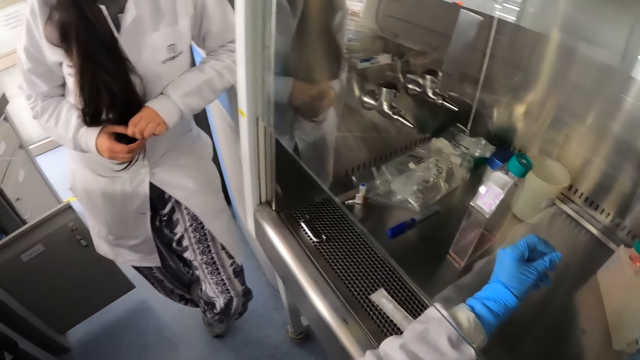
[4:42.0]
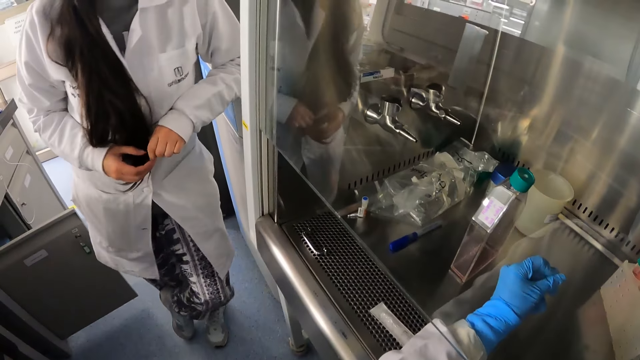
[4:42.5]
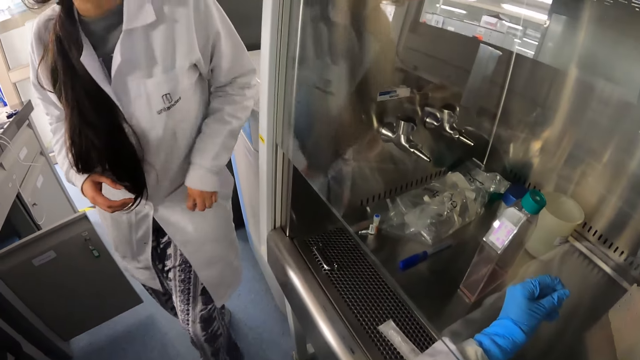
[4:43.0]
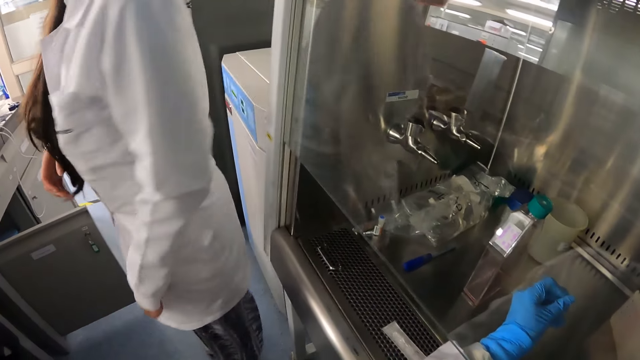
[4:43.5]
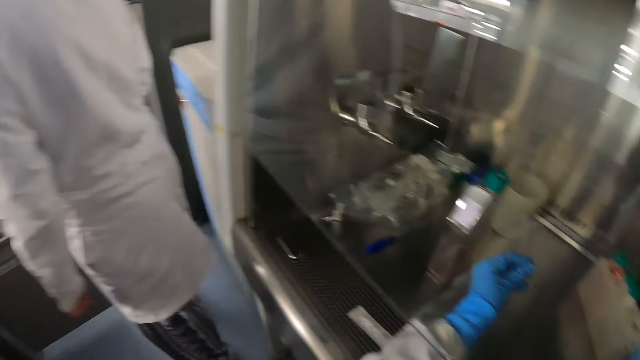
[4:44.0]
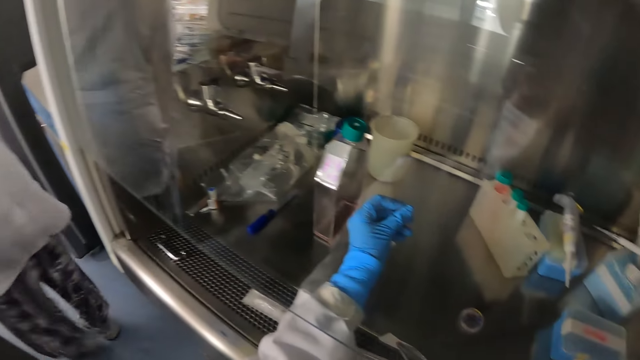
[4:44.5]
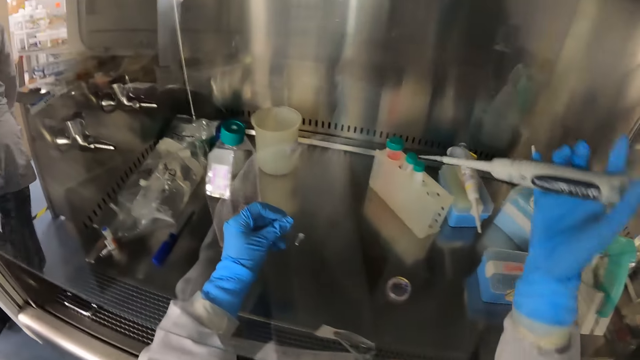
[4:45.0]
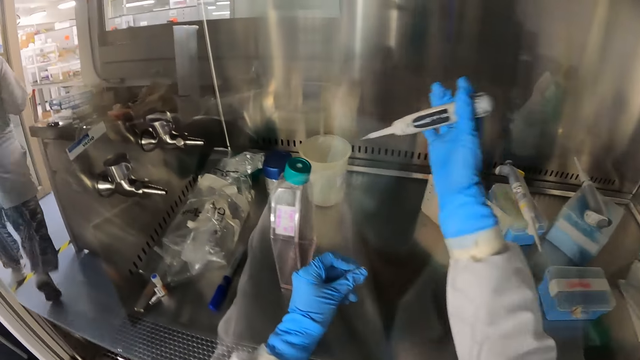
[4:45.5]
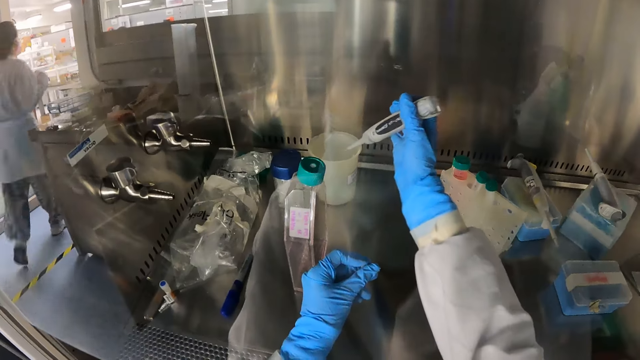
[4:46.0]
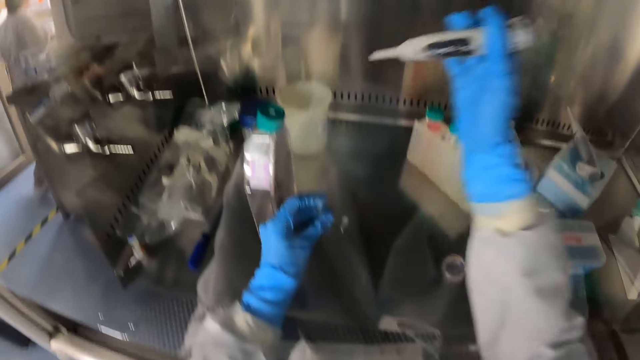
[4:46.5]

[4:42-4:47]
The woman walks out of a laboratory. The camera wearer drops a liquid sample in a plastic beaker on a lab bench with the tube picker in his right hand.

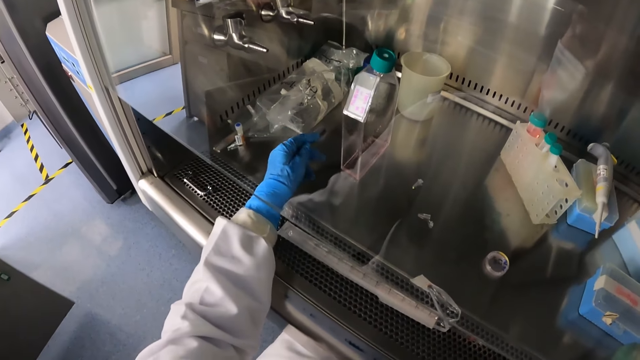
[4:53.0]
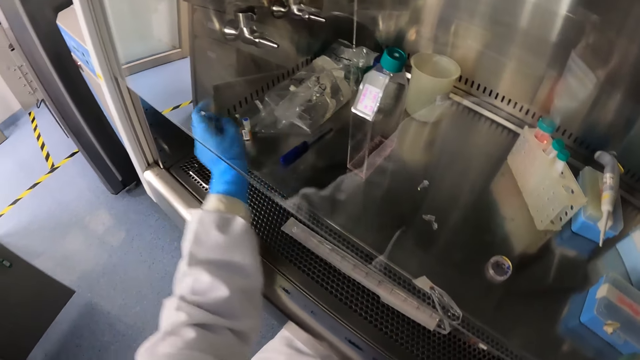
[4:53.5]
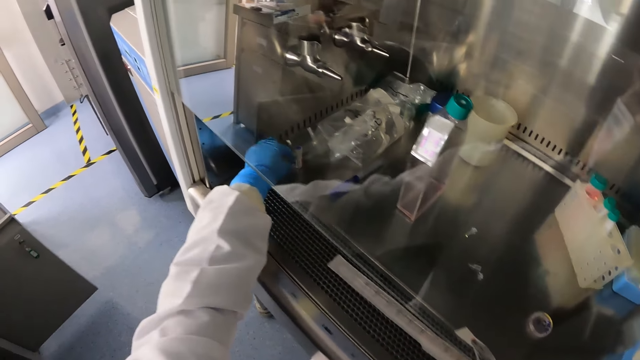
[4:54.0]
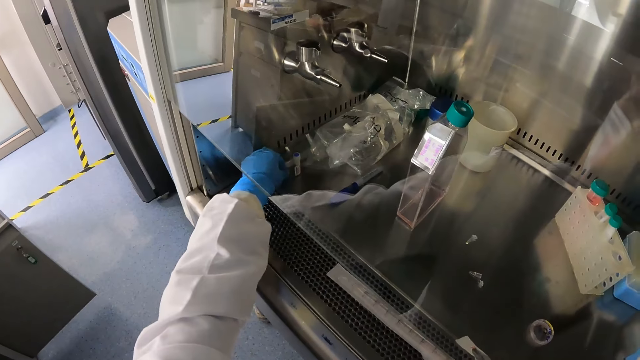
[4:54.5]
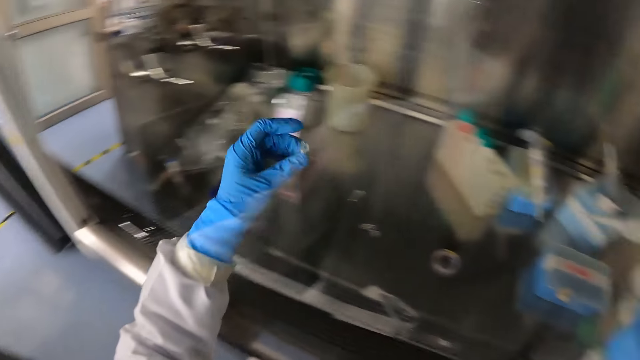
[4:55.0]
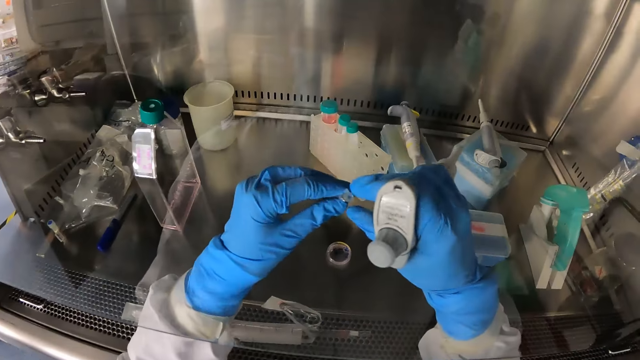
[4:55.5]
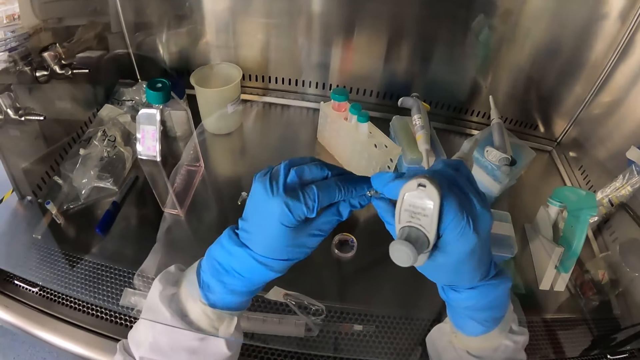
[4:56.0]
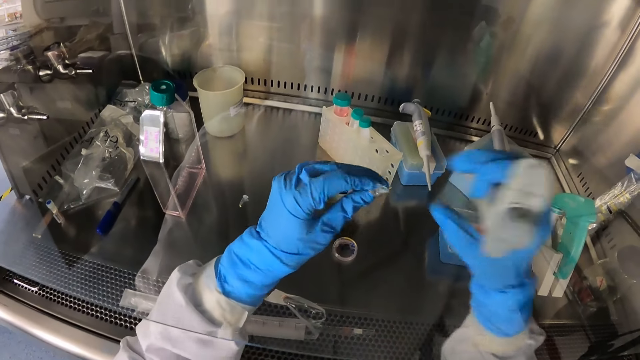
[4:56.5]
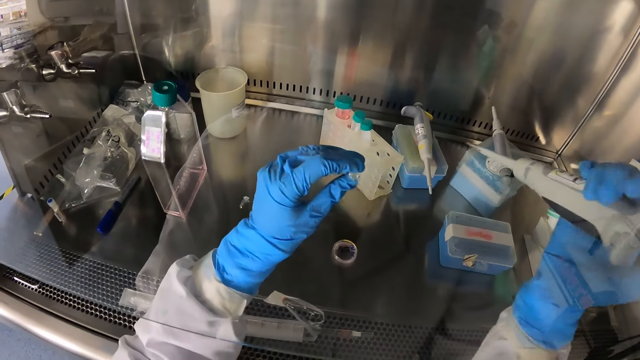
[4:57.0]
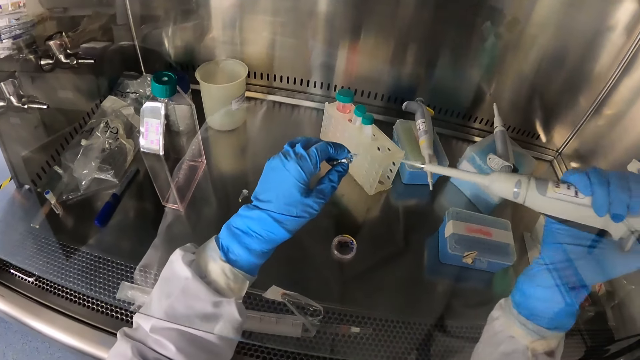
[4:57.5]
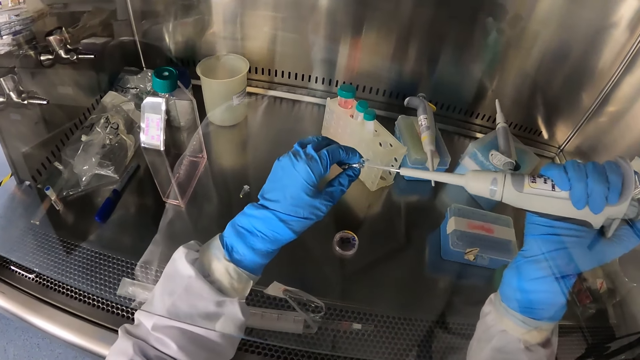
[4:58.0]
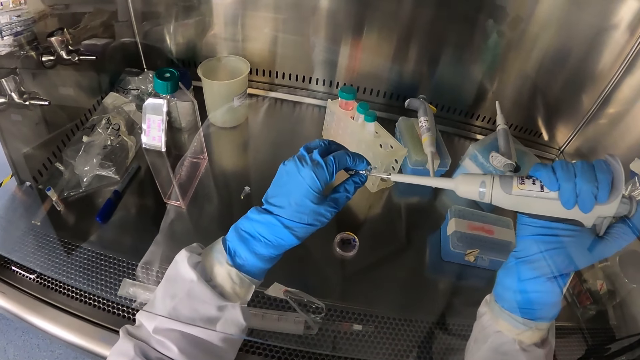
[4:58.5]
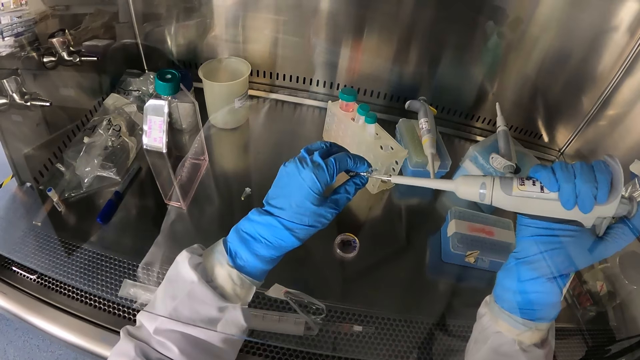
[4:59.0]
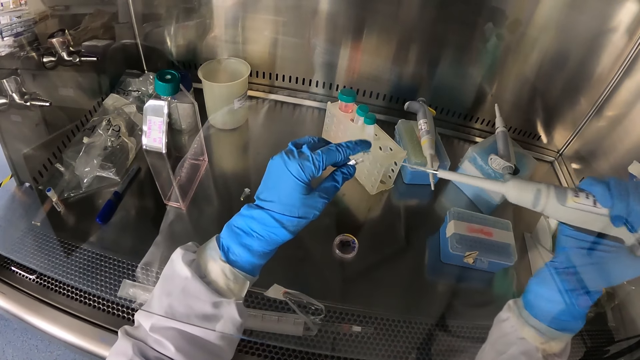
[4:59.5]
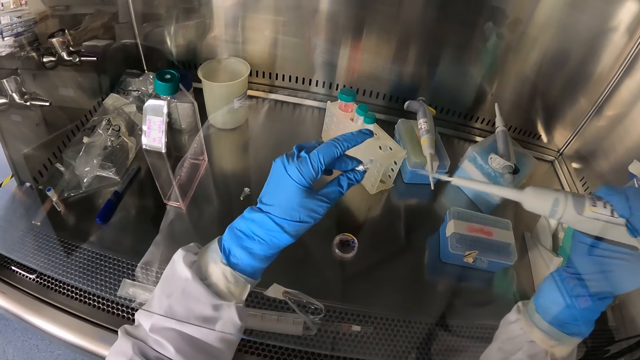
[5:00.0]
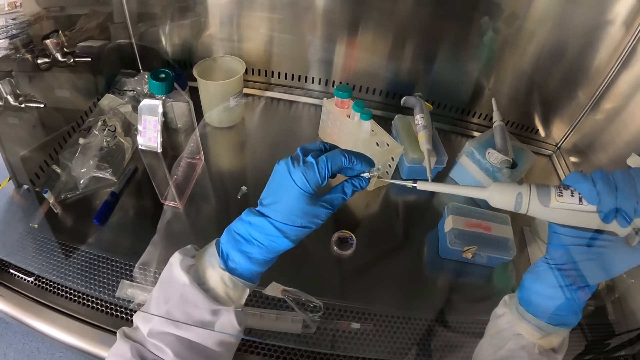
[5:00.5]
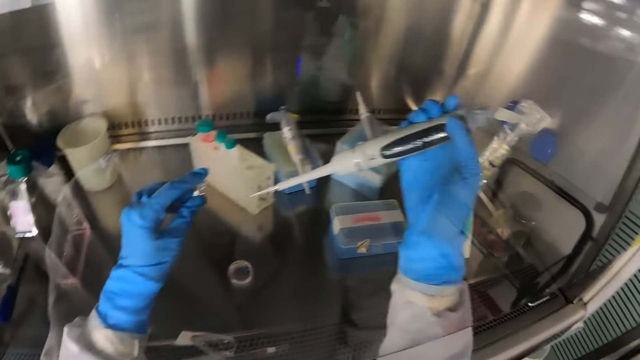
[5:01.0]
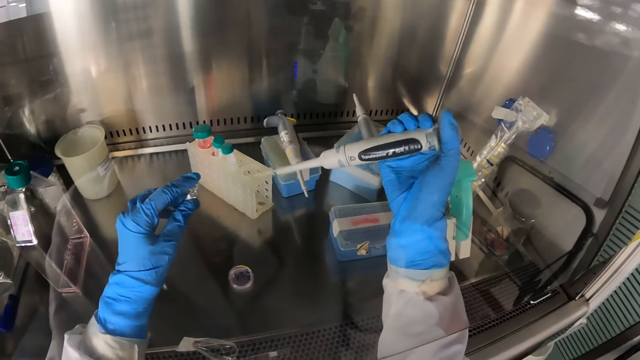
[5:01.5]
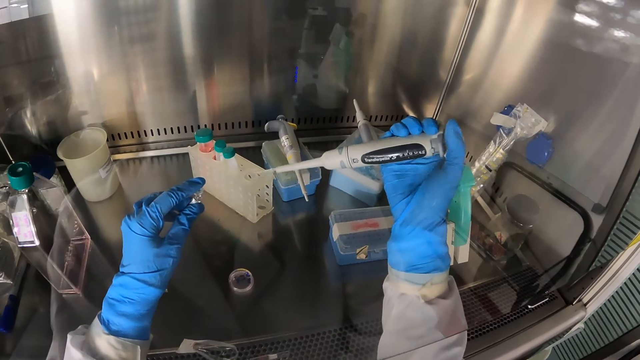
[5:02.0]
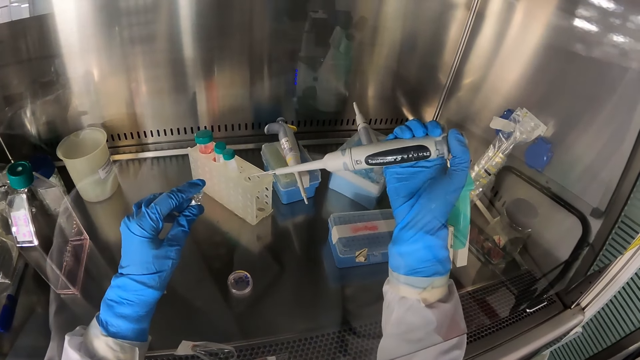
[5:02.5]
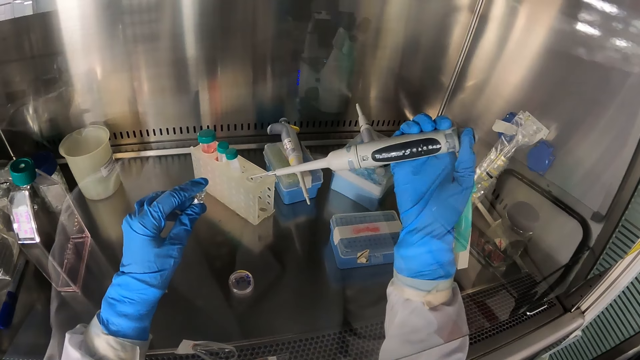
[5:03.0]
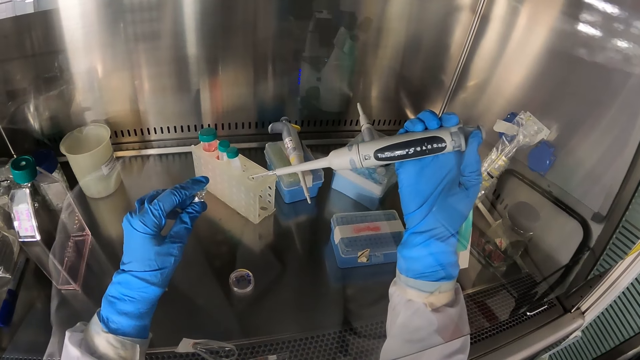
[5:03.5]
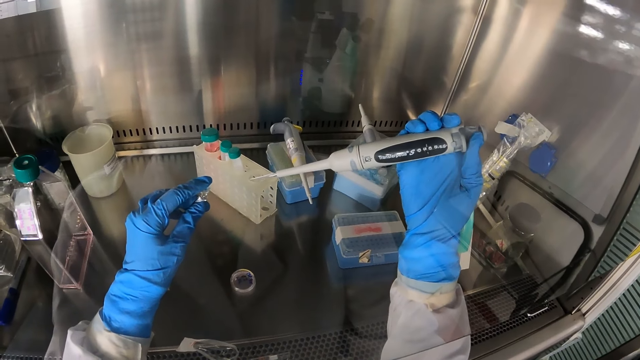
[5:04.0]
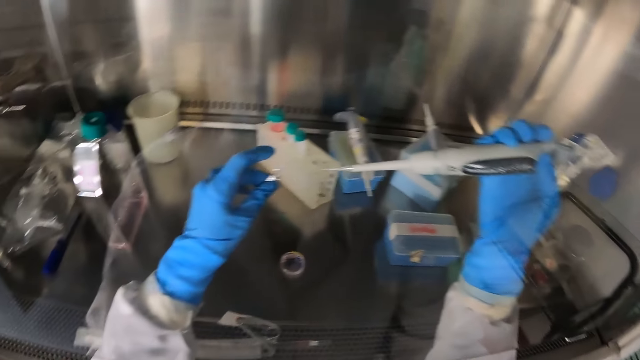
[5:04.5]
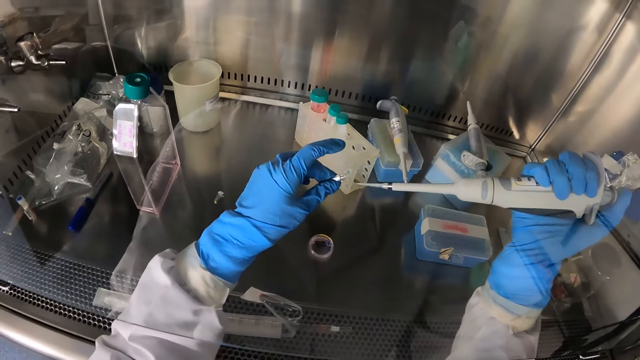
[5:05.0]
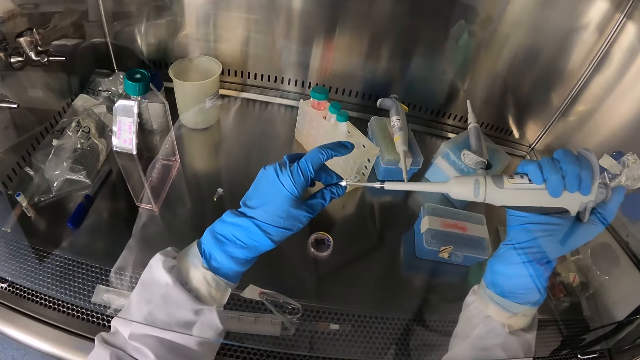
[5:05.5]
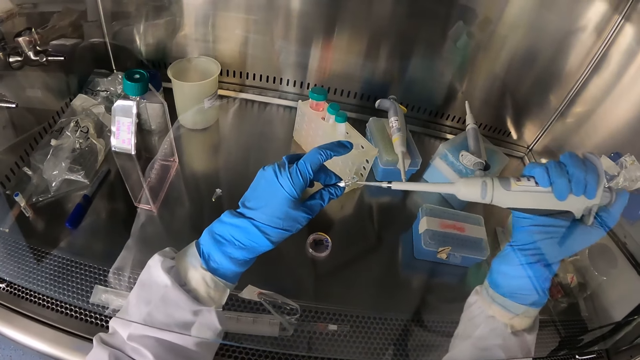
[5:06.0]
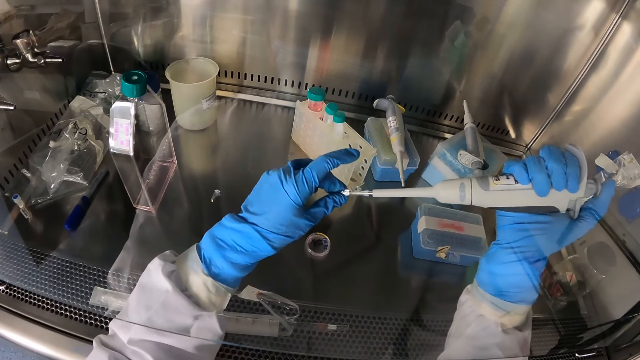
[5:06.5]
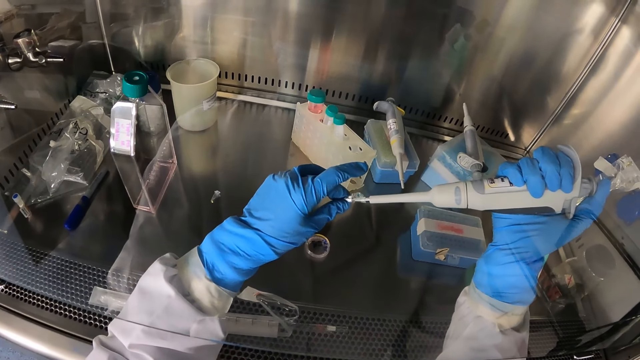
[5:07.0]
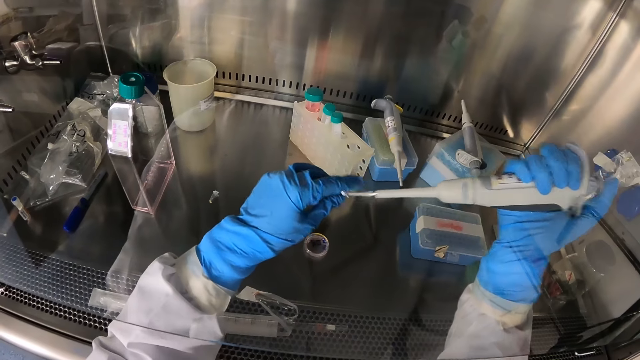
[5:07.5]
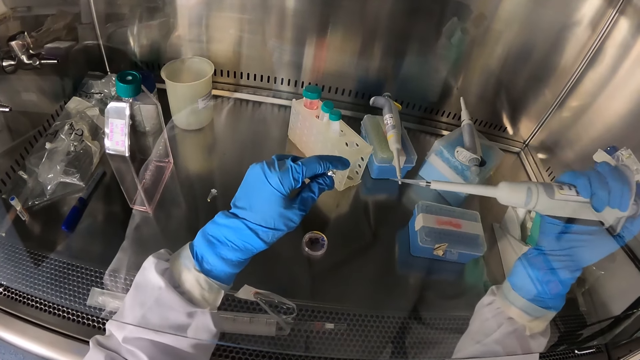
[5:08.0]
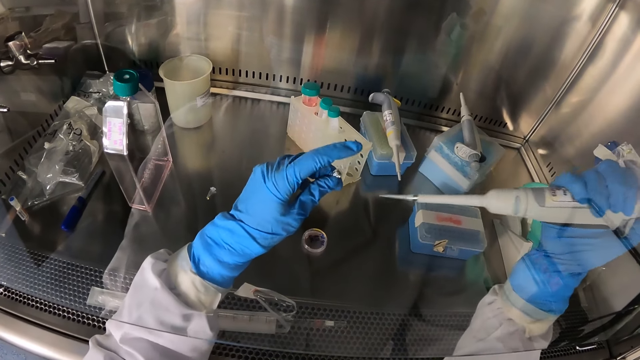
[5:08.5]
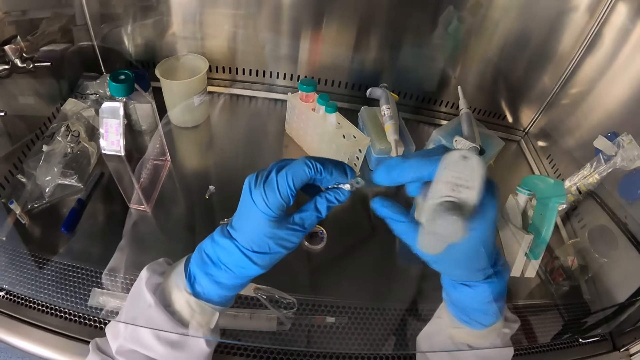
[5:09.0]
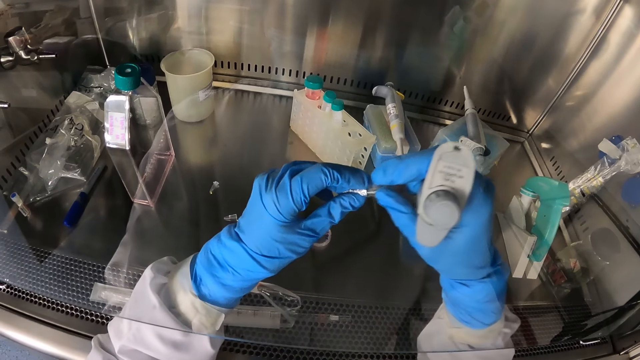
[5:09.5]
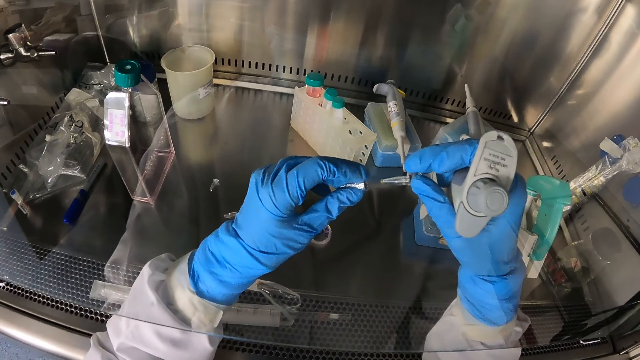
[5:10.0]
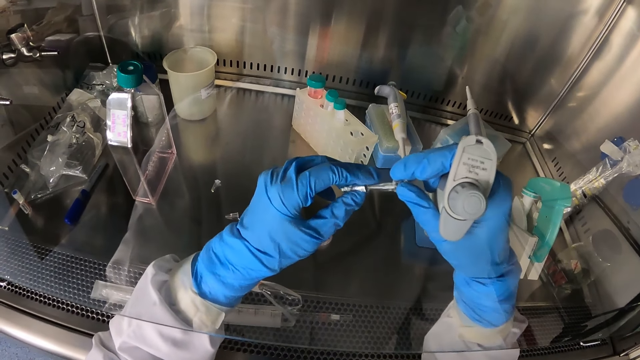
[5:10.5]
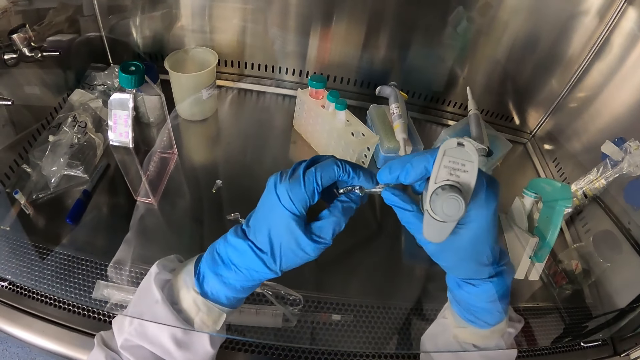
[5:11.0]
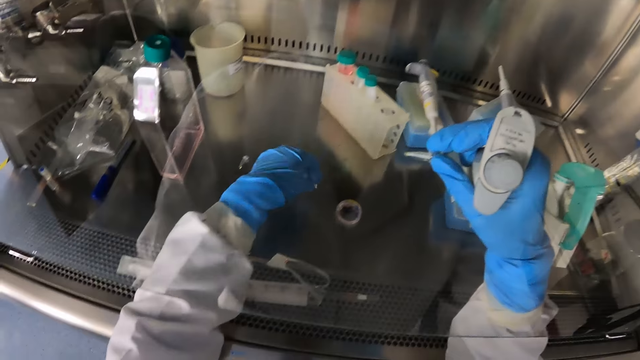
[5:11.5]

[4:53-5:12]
The camera wearer picks up a test tube from the lab bench with his left hand. He holds the test tube with both hands. He opens the test tube with his right hand. He inserts the liquid sample into the test tube with the tube picker in his right hand. He covers the test tube with his left hand. He adjusts the test tube picker with his right hand. He inserts the liquid sample into the test tube with the tube picker in his right hand. He removes a part of the test tube with his right hand.
